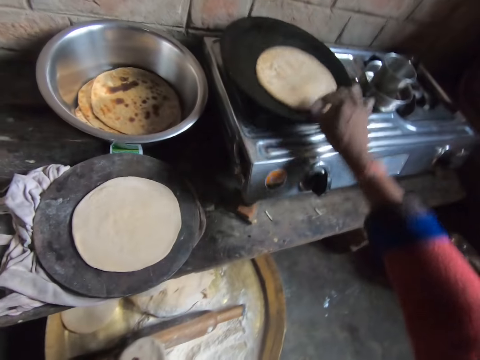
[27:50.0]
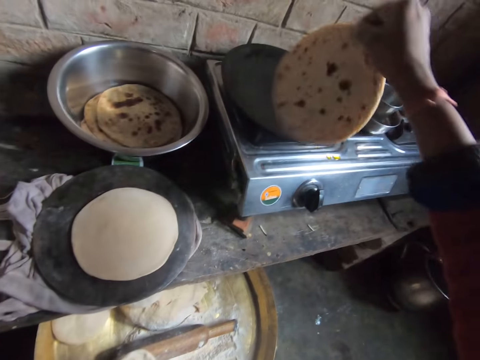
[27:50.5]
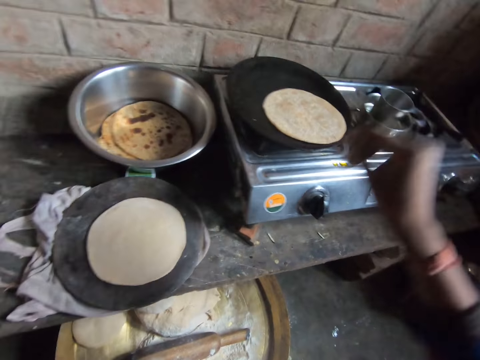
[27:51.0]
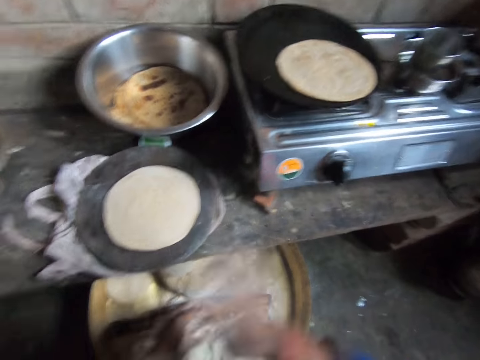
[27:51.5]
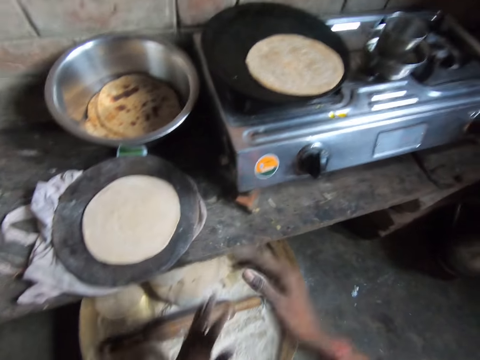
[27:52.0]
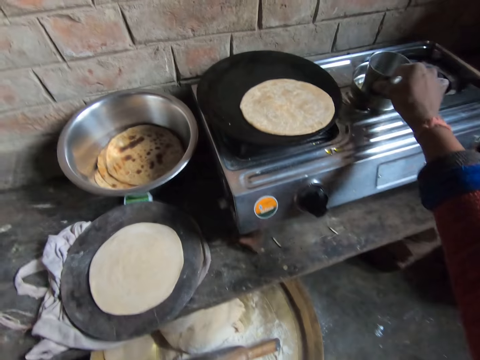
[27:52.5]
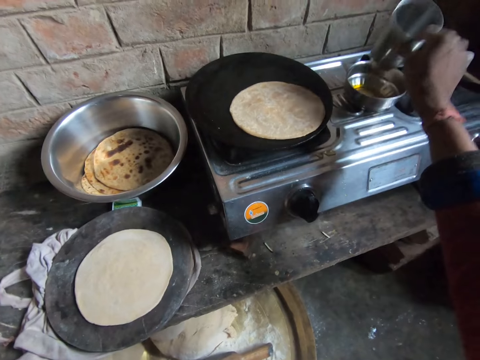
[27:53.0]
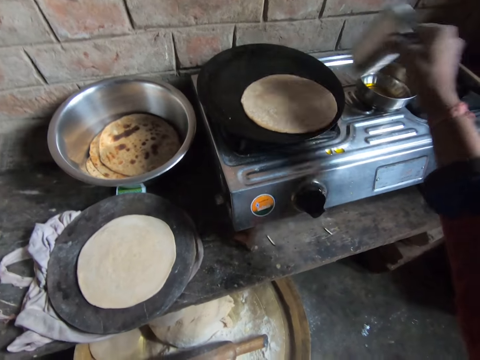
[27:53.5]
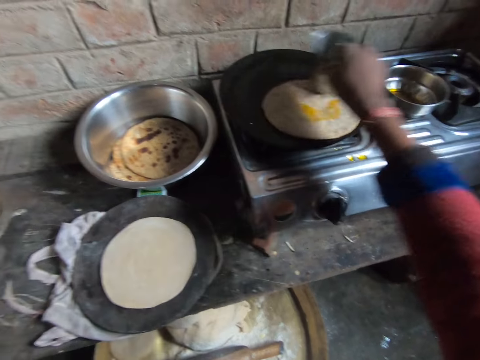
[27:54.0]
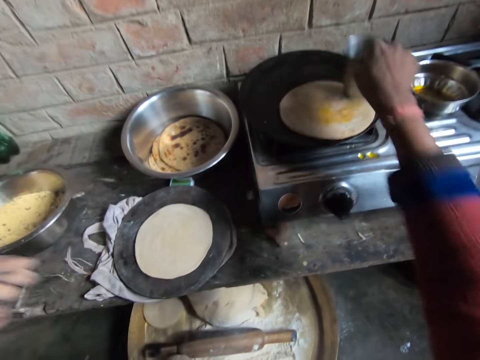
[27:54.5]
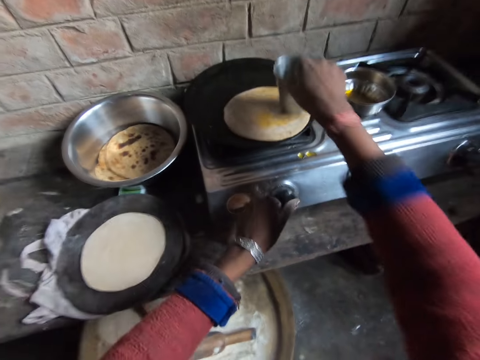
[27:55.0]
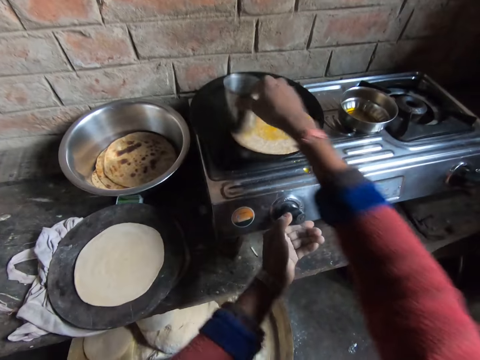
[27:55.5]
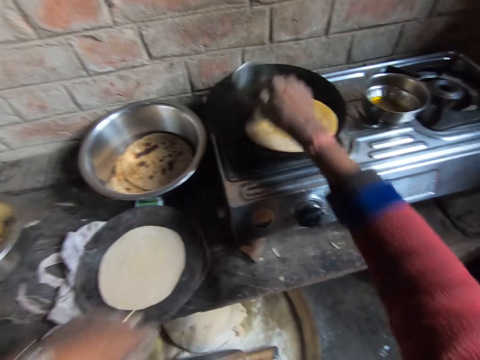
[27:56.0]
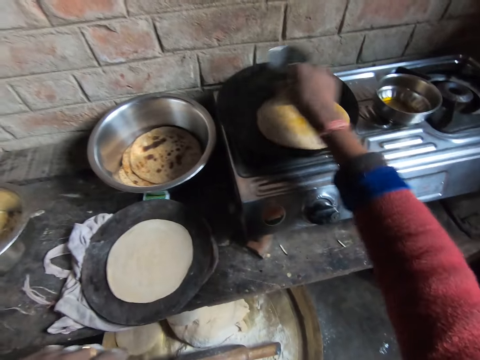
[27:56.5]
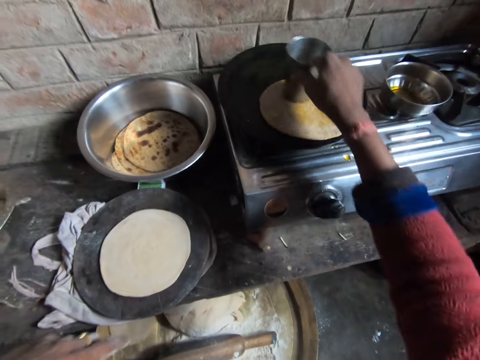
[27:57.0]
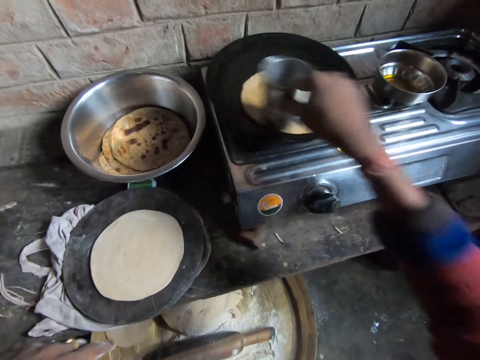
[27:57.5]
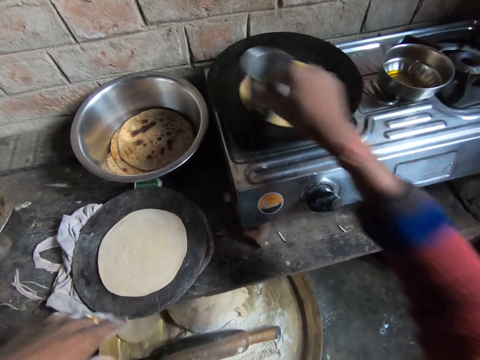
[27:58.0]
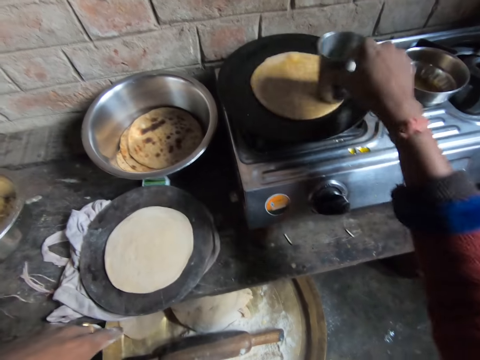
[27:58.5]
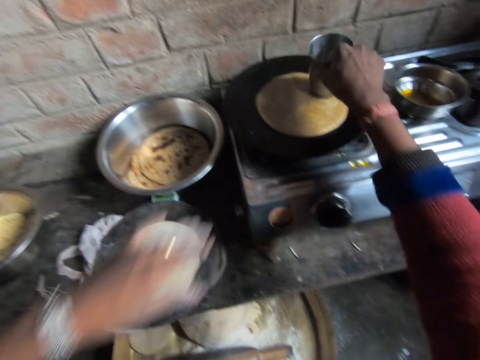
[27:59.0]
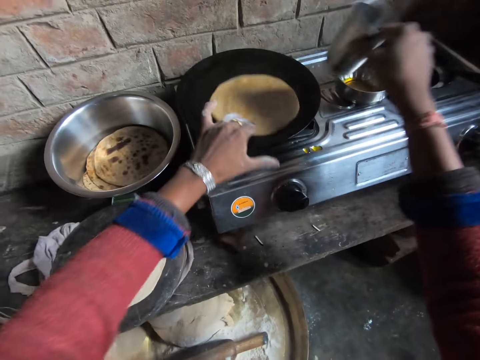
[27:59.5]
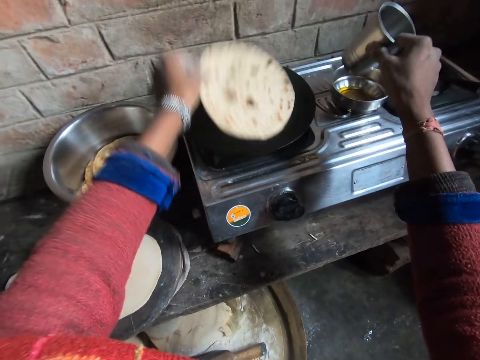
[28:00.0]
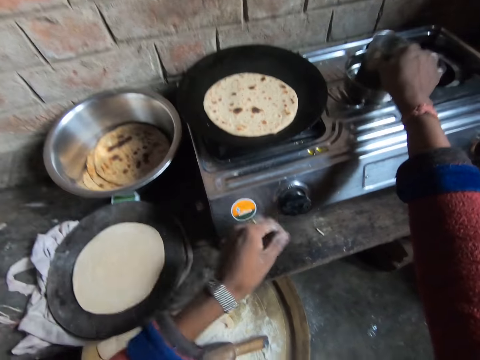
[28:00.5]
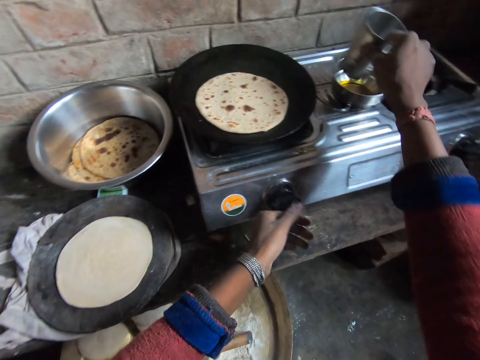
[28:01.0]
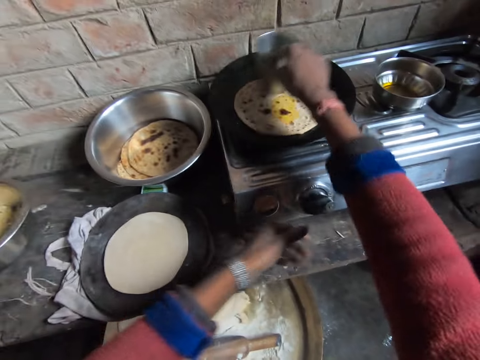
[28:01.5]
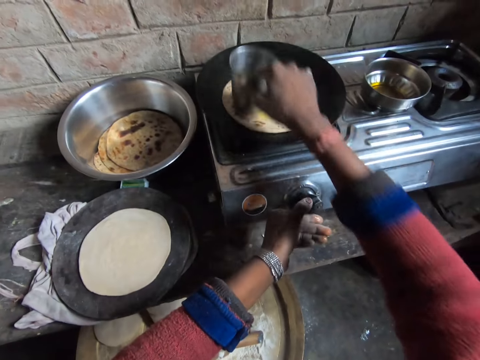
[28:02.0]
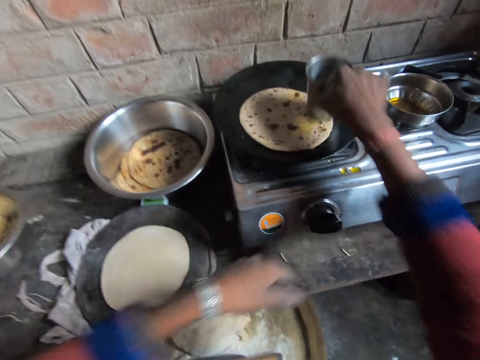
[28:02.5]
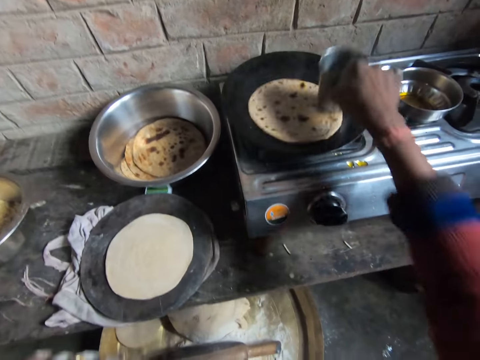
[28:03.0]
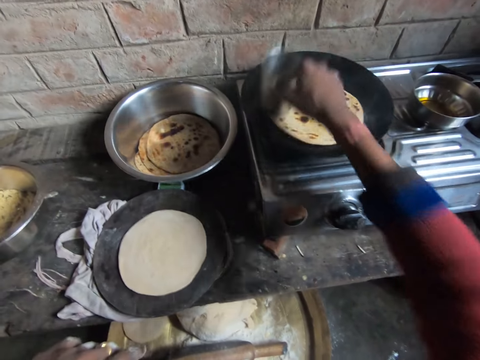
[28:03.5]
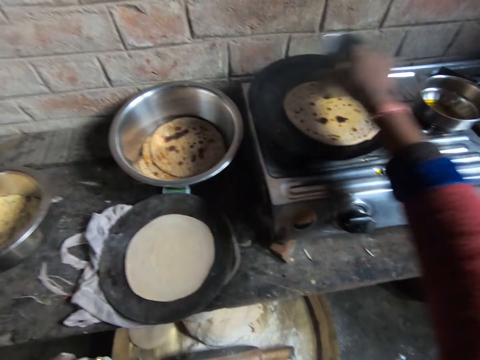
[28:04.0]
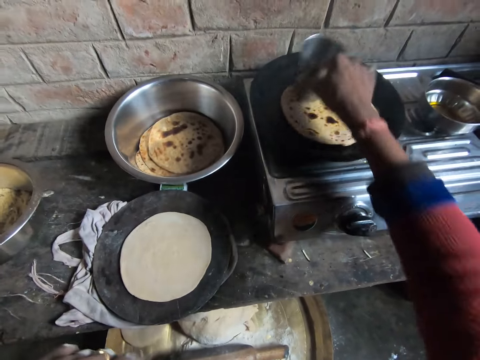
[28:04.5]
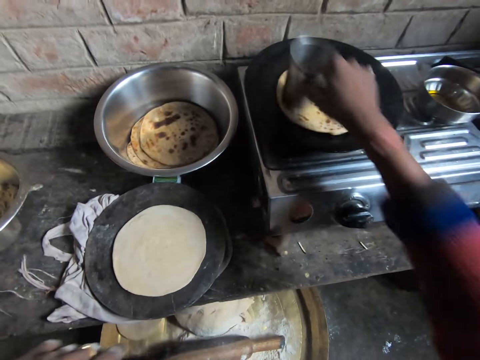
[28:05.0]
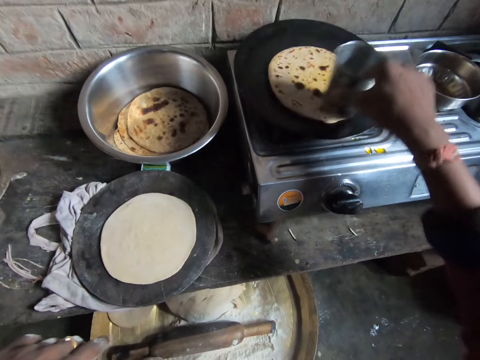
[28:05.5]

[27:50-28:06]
The camera wearer adjusts the chapati bread on the pan with her right hand. She takes a cup in a plate of oil with her right hand. She rubs the bottom of the cup on the chapati bread. She adjusts the burner knob with her left hand. She flips the chapati bread in the pan. She dips the cup in the plate of oil. She rubs the bottom of the cup on the chapati bread.

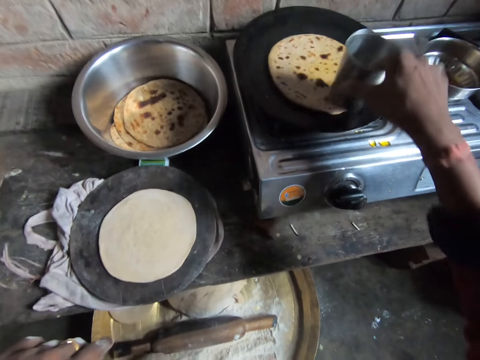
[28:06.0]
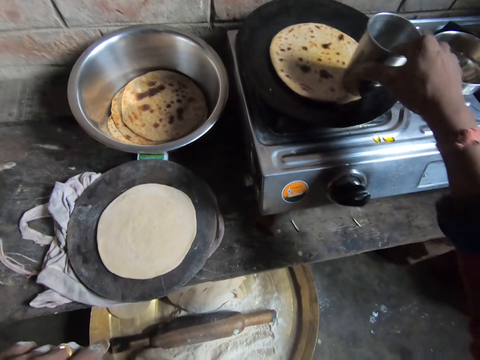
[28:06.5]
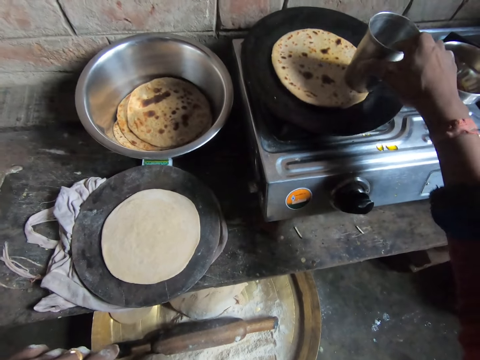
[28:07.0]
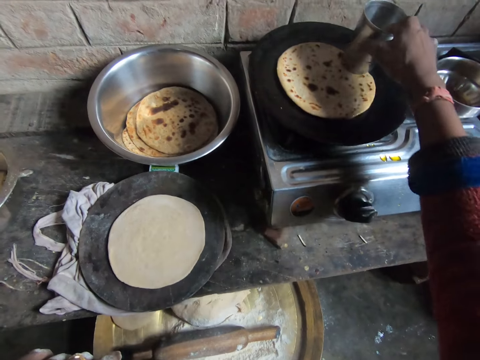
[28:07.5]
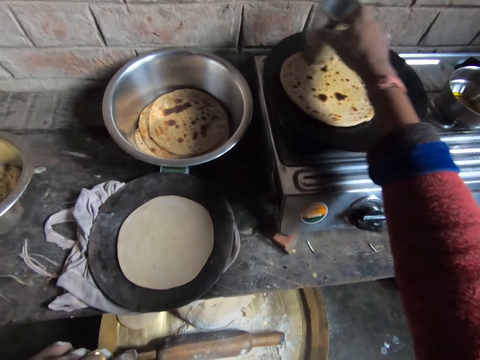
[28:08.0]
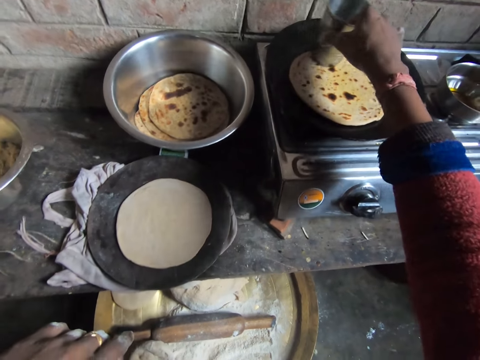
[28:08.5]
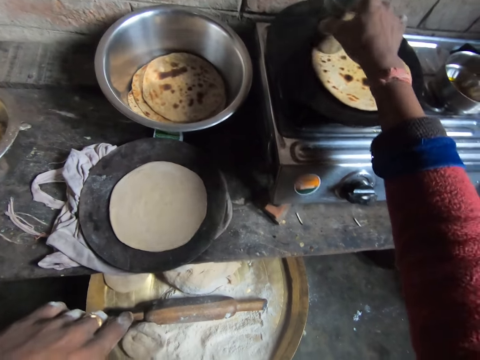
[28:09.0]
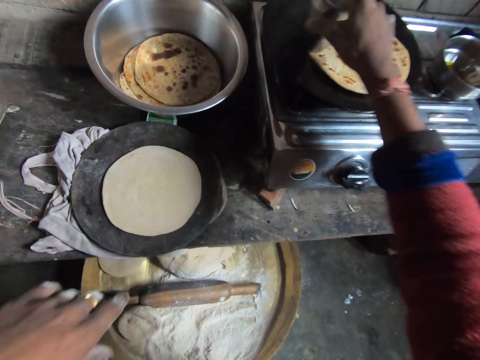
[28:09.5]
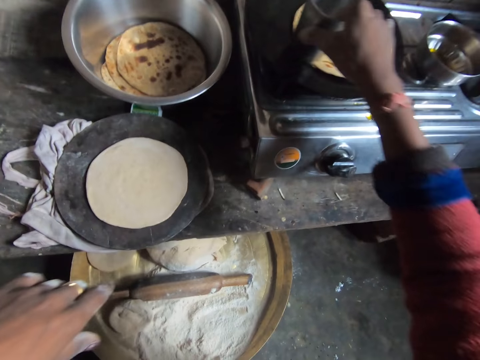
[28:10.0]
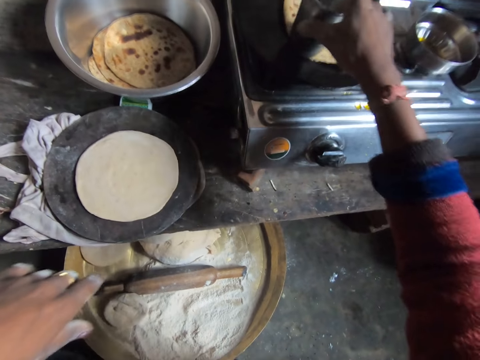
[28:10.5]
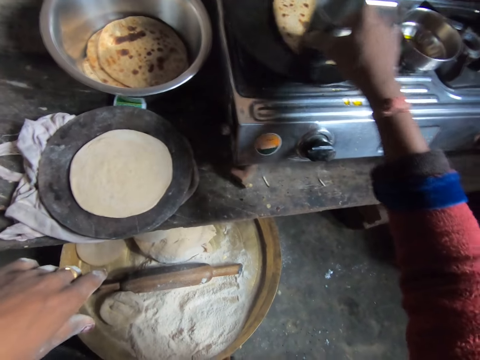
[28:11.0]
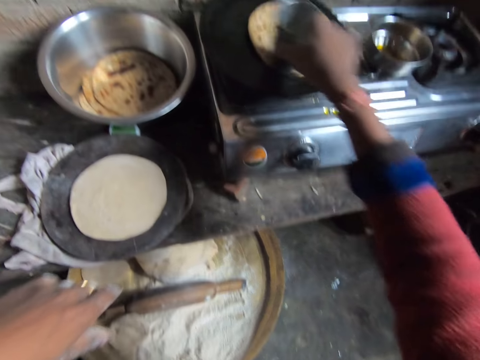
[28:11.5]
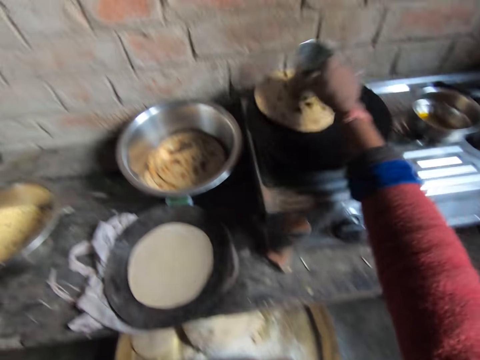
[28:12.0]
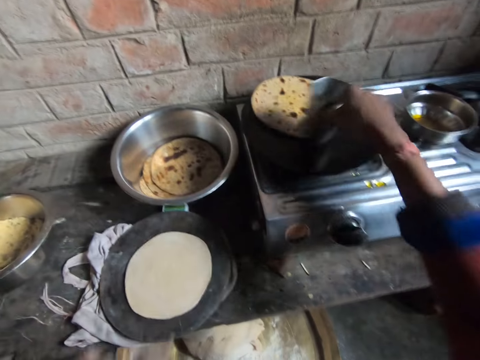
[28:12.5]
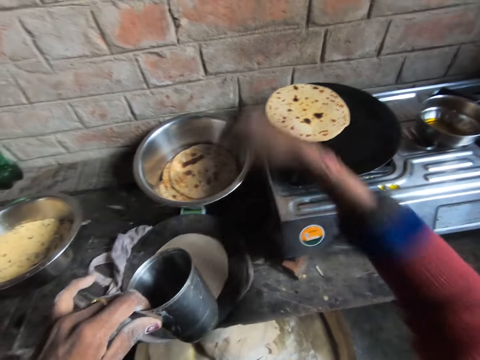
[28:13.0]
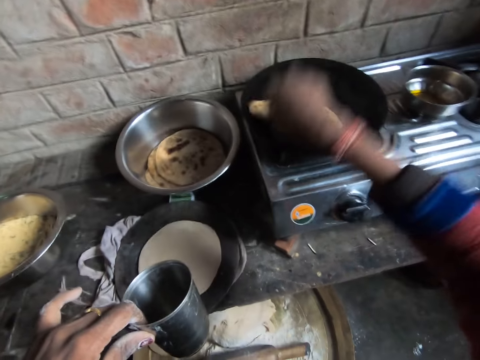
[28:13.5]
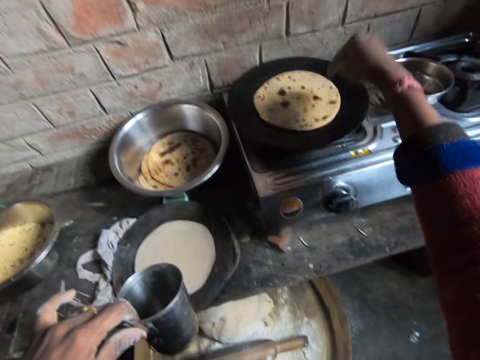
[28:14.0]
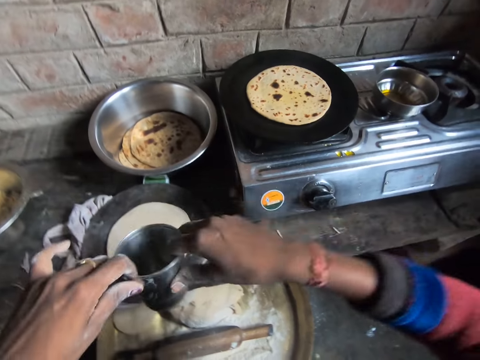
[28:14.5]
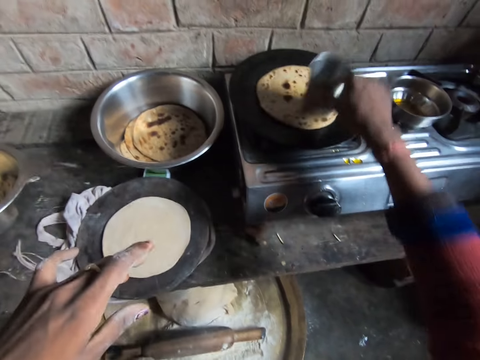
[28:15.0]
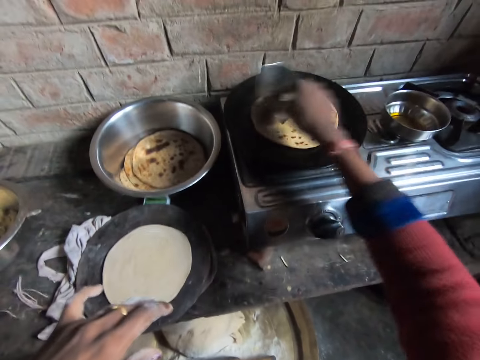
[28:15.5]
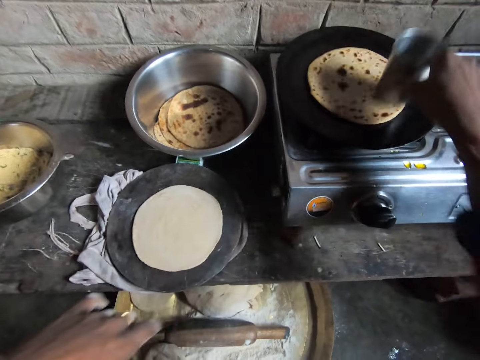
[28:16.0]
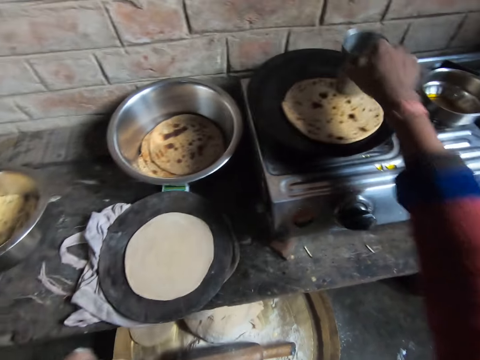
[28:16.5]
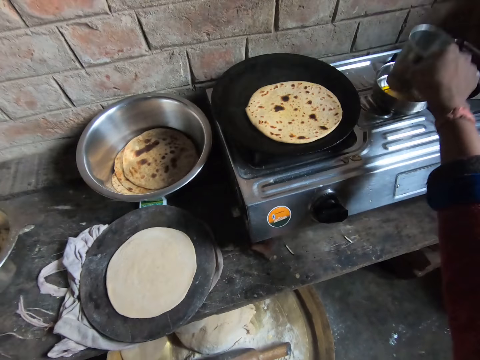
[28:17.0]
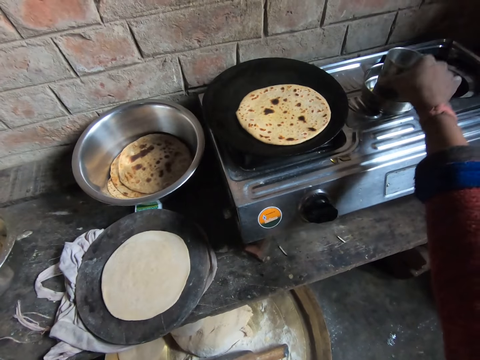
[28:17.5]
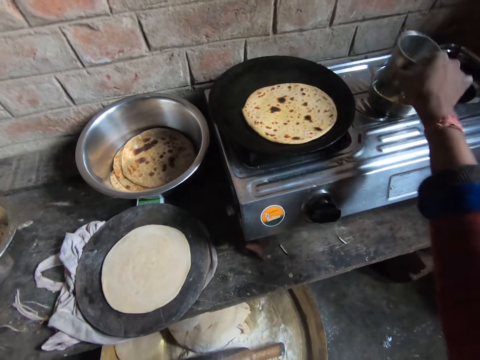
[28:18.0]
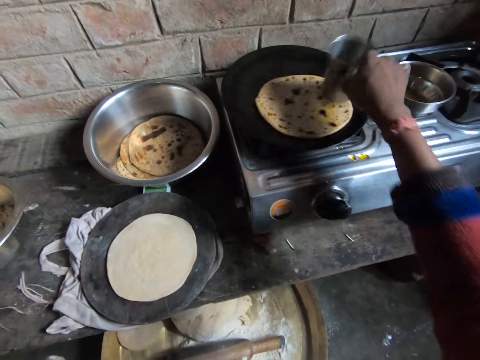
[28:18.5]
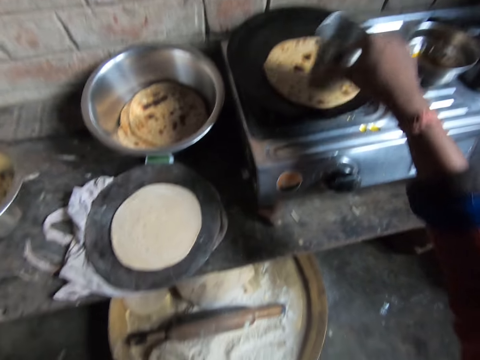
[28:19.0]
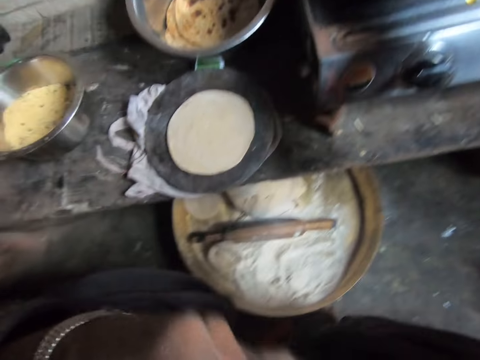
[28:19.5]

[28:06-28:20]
The camera wearer moves the cup to her left hand. She adjusts the chapati bread on the pan with her right hand. She takes the cup with her right hand. She rubs the bottom of the cup on the chapati bread. She dips the cup in a plate of oil. She rubs the bottom of the cup on the chapati bread.
